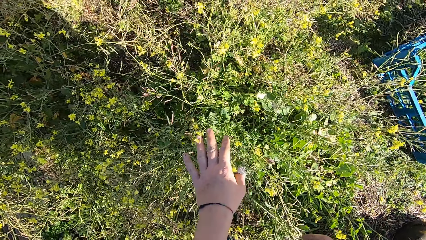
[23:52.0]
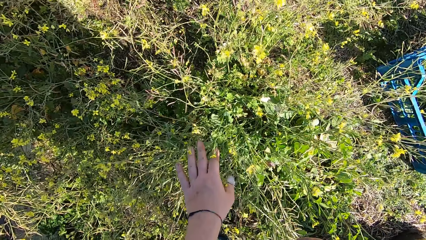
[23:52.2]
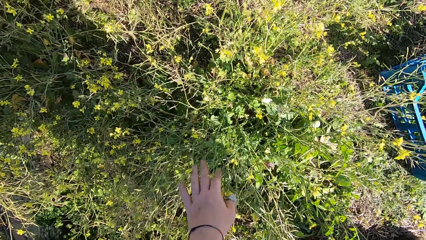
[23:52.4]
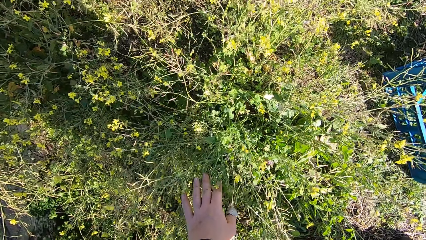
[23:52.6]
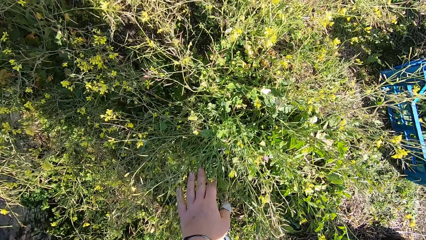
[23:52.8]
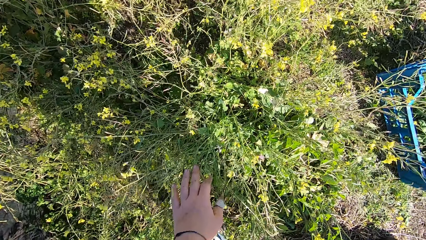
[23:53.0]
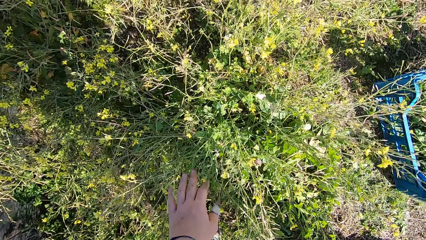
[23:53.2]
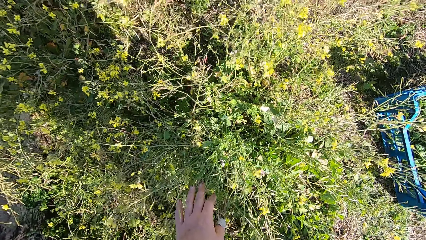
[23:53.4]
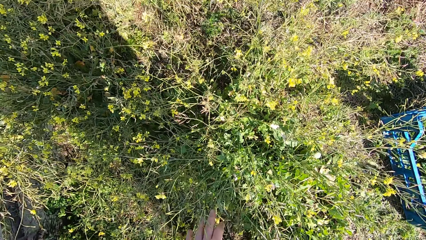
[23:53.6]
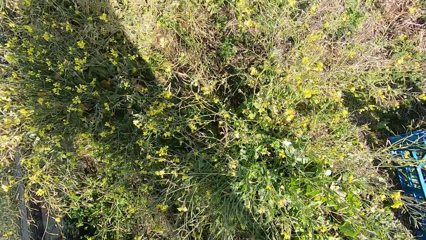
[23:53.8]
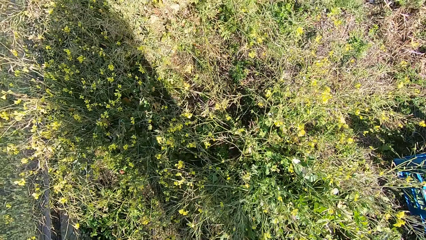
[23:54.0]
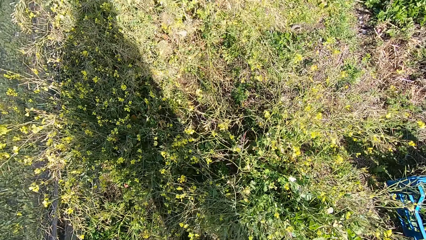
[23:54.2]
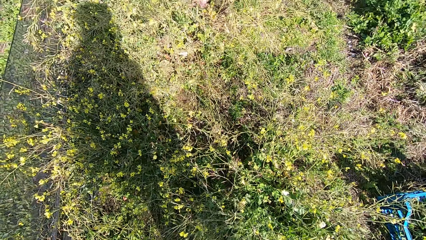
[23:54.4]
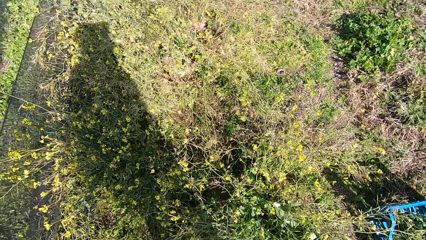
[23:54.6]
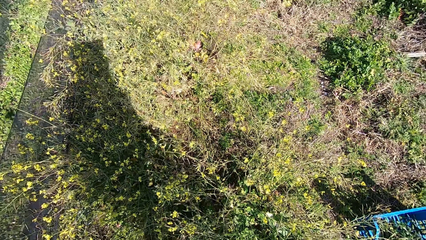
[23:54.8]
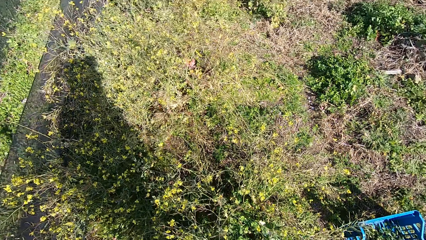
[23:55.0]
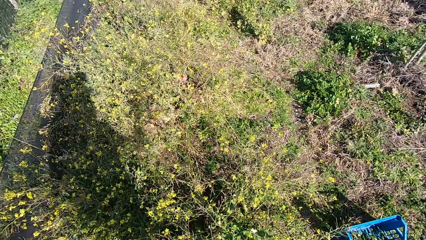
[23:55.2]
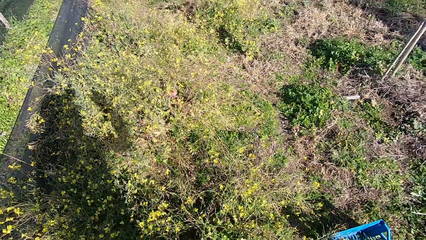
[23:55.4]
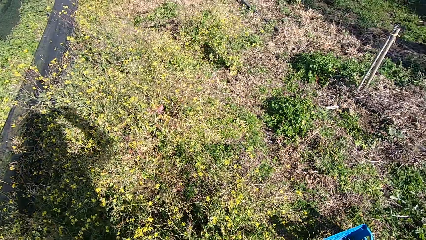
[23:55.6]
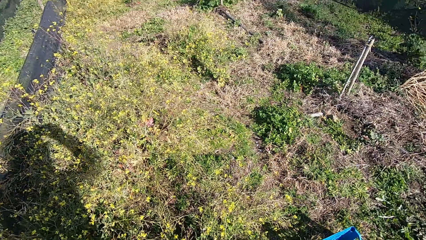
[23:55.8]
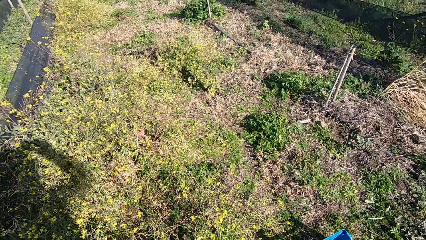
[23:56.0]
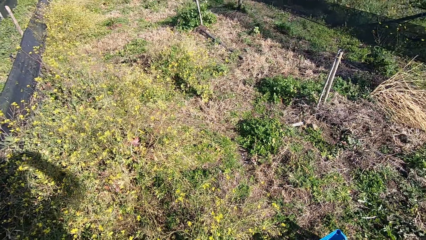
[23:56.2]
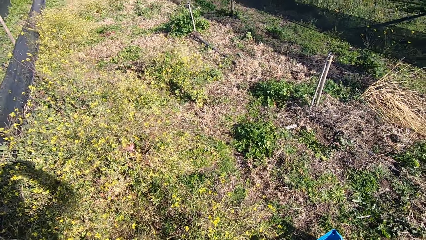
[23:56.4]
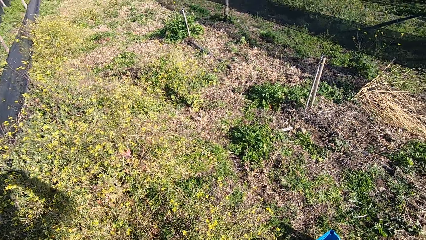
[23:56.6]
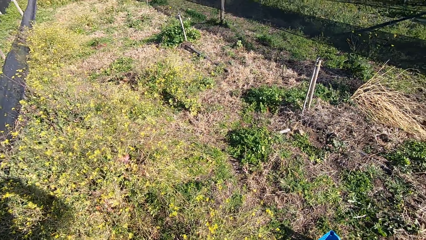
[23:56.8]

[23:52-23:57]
The camera wearer touches the plant. They stare around.
